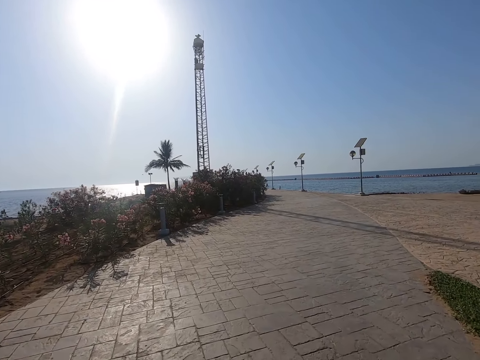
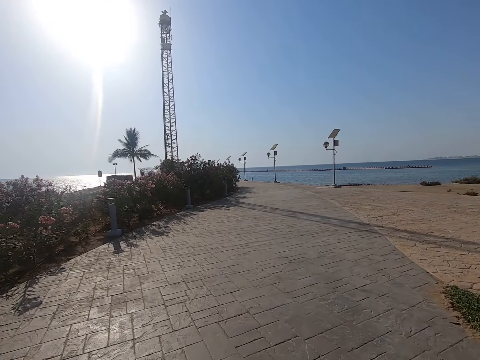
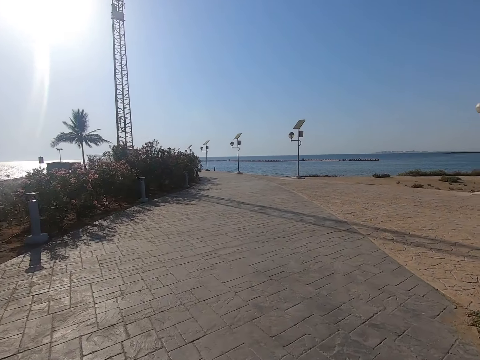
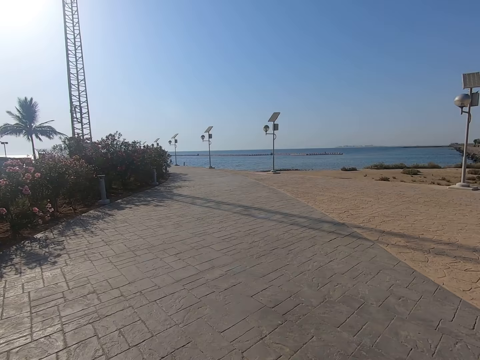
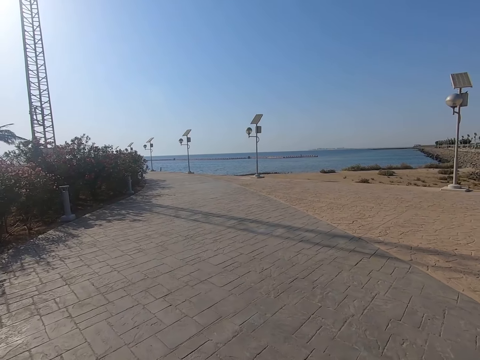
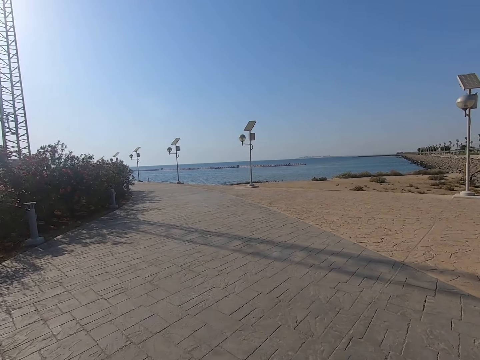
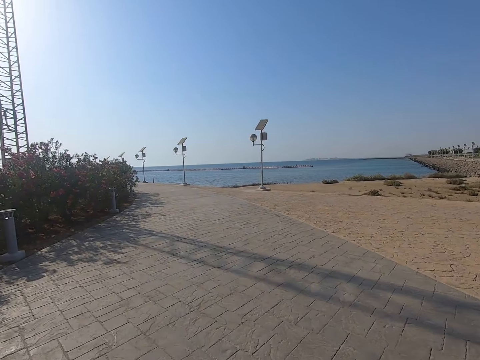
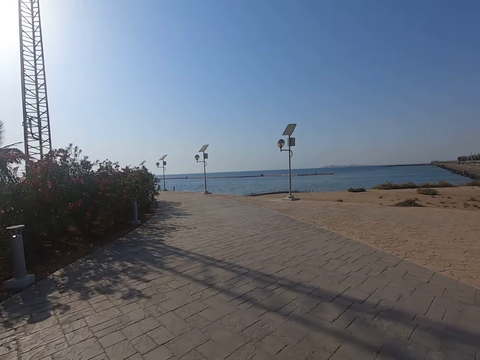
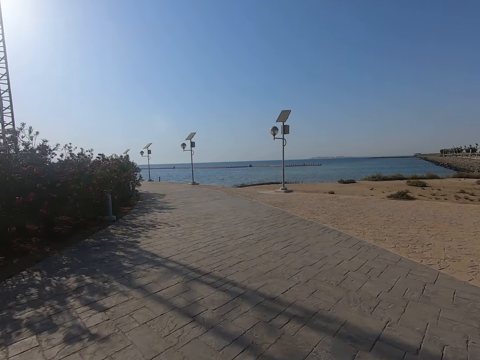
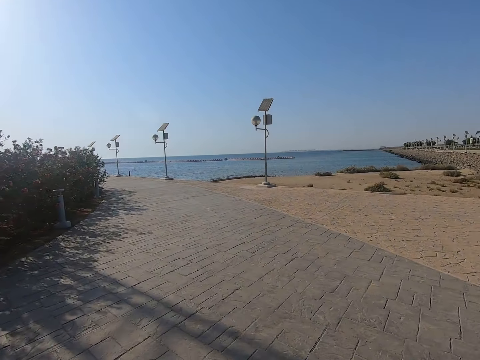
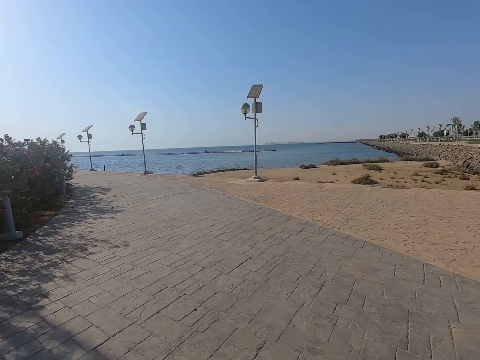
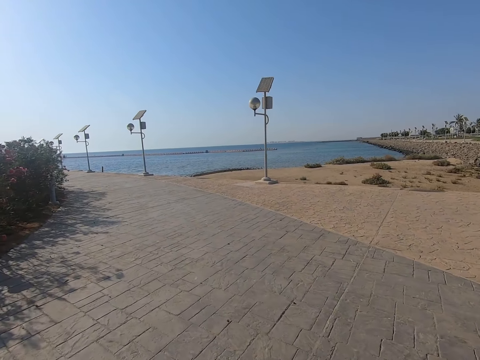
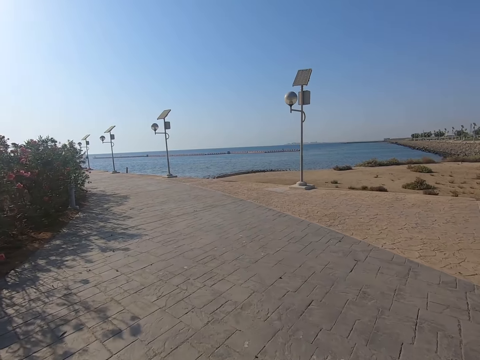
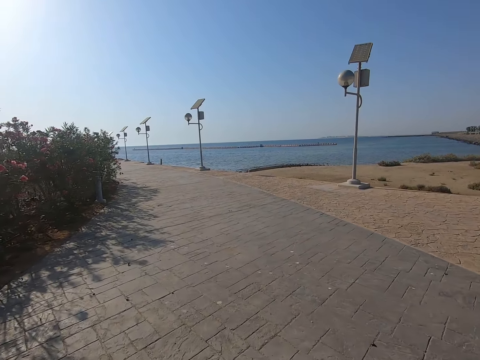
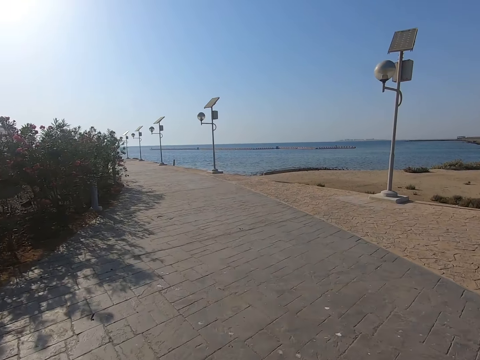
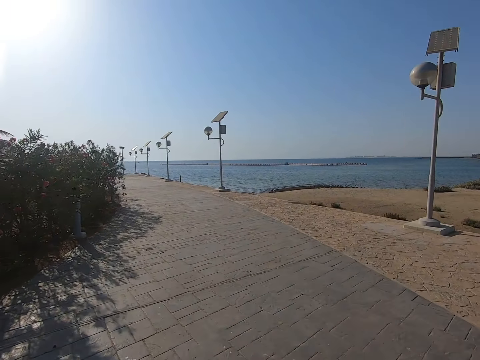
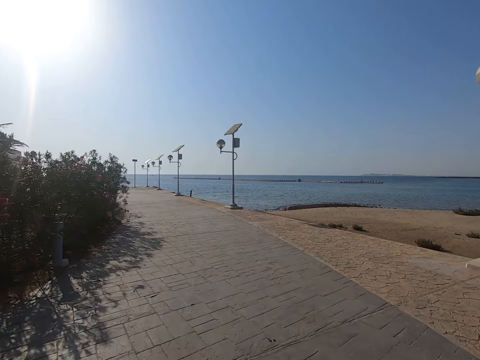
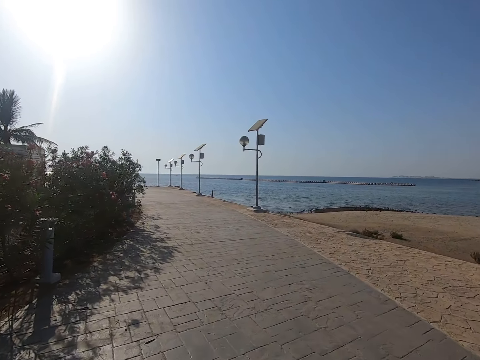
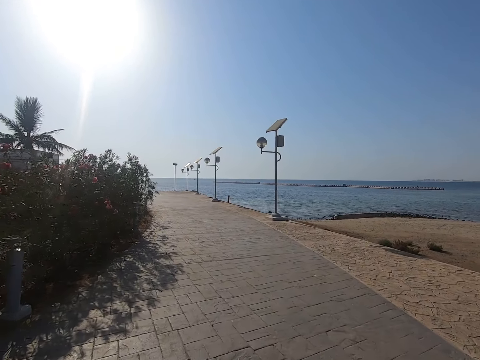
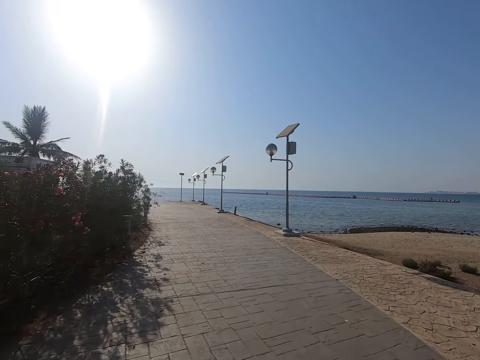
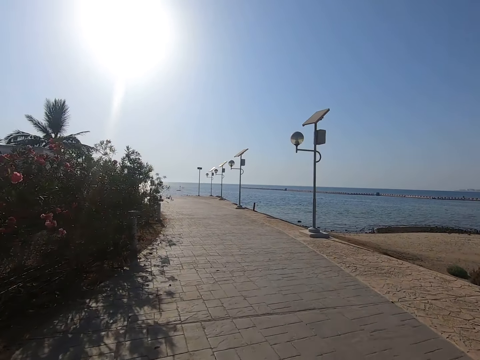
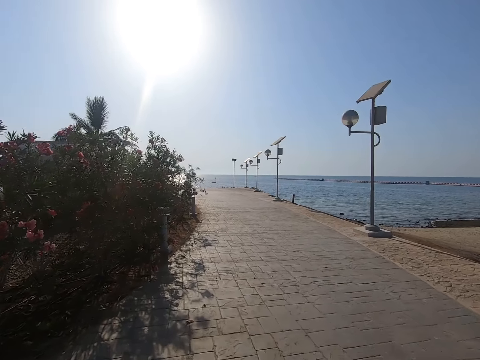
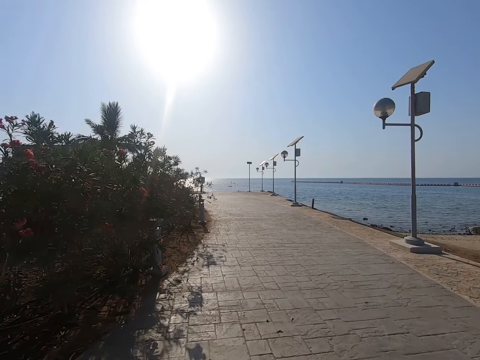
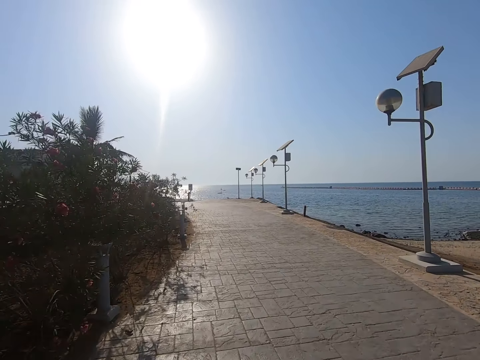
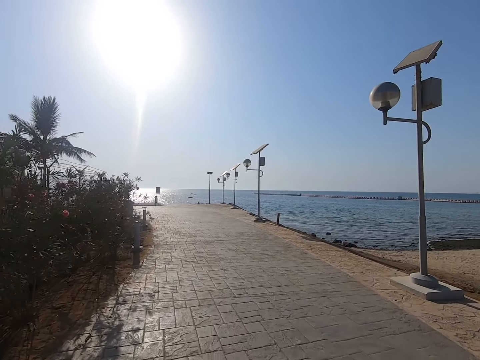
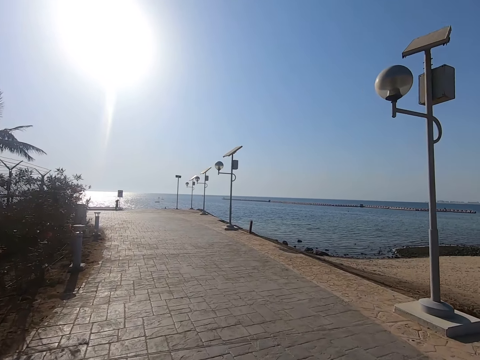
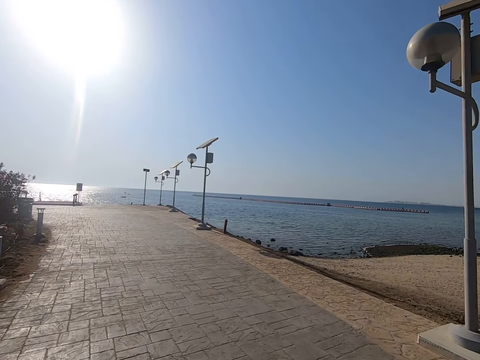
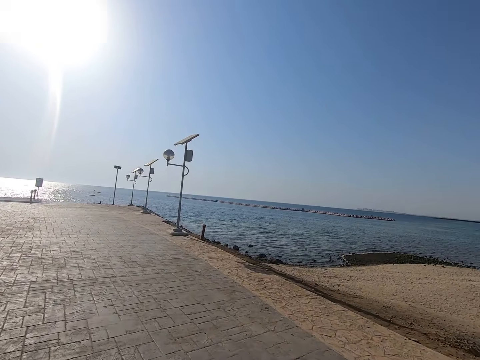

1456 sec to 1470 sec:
The camera wearer rides towards a lake.

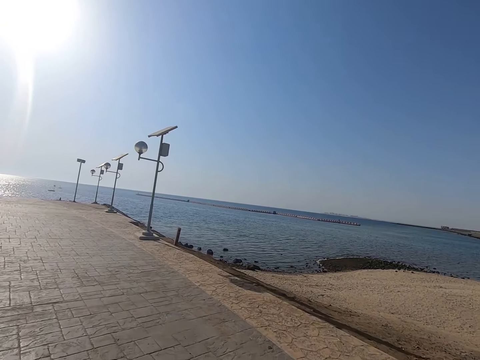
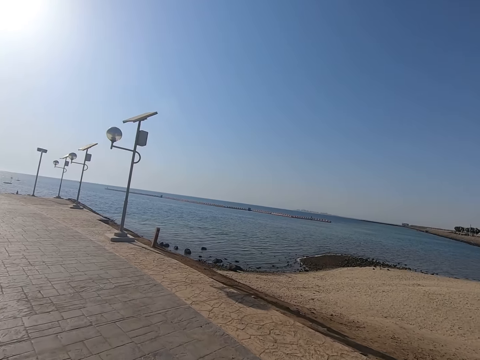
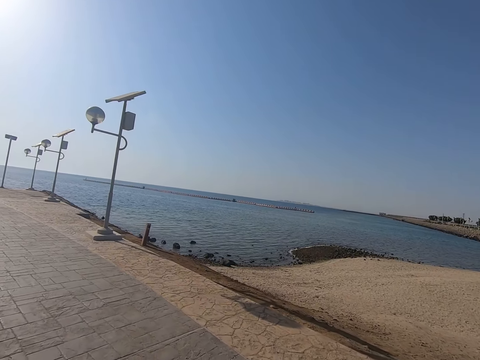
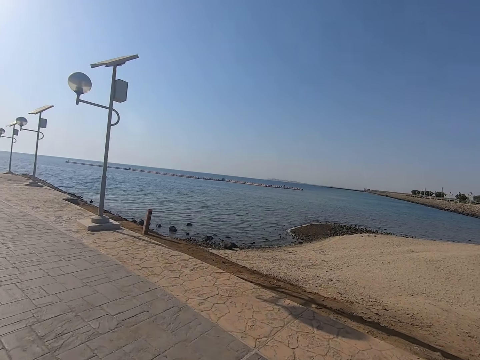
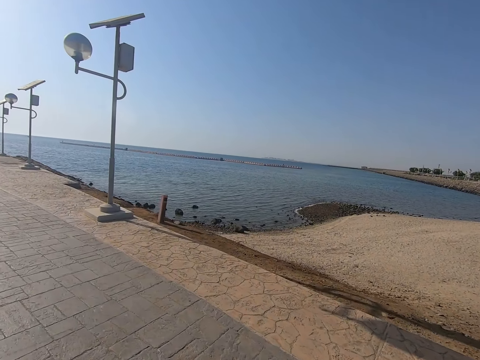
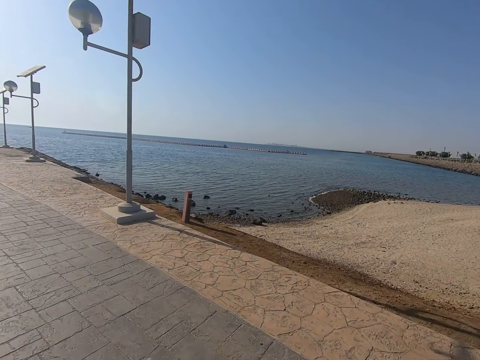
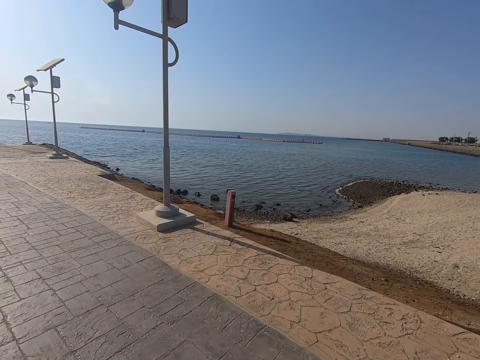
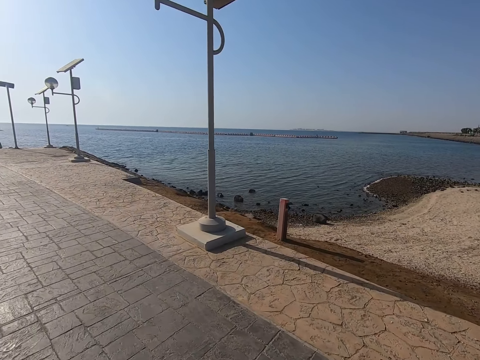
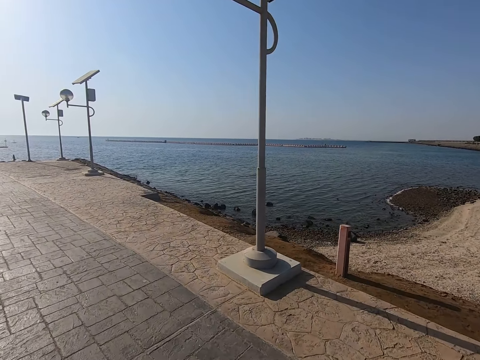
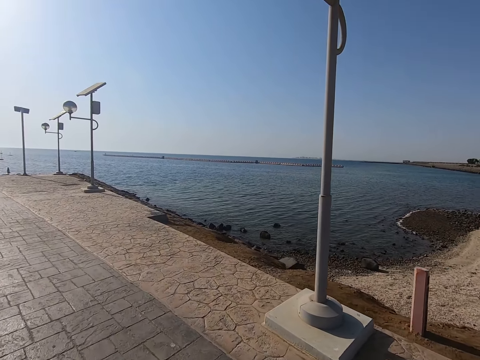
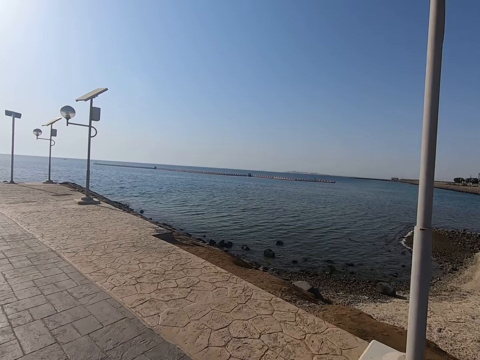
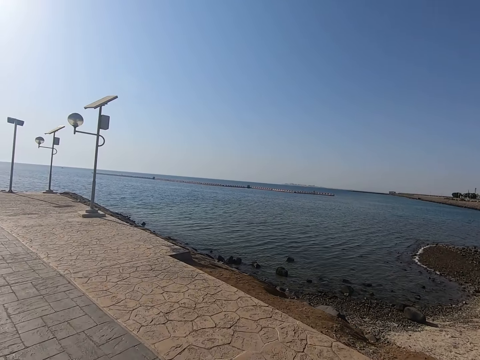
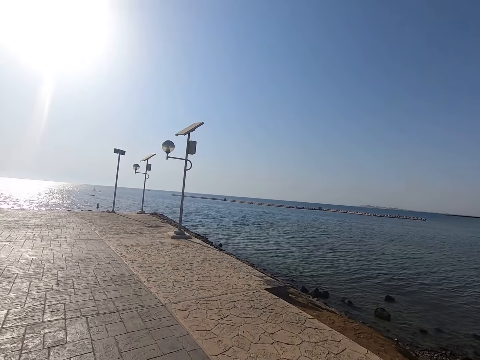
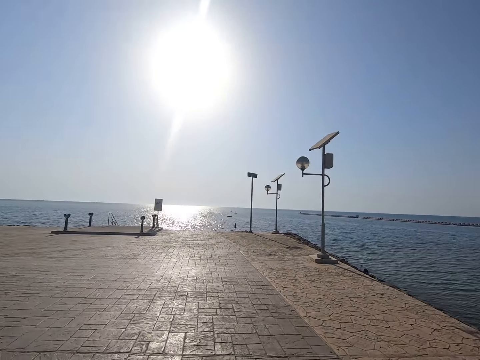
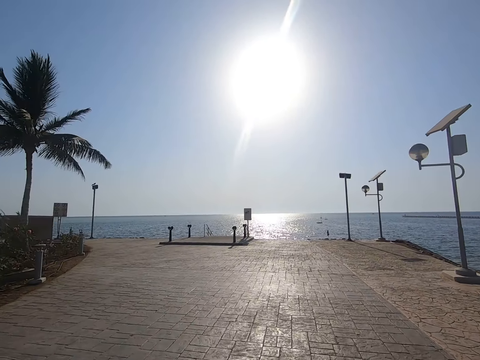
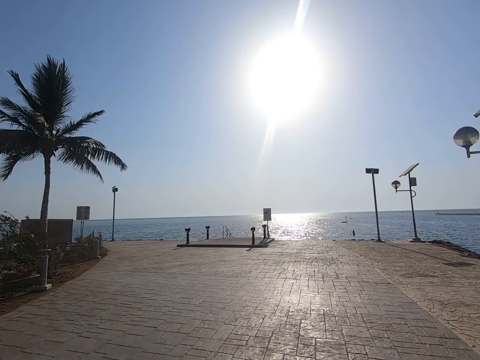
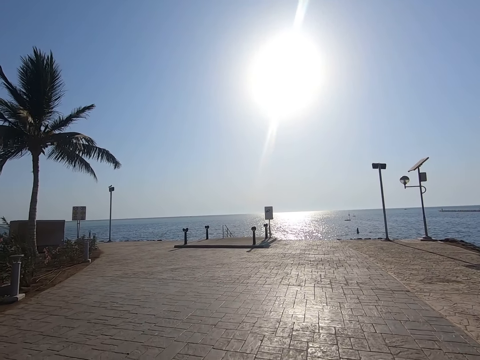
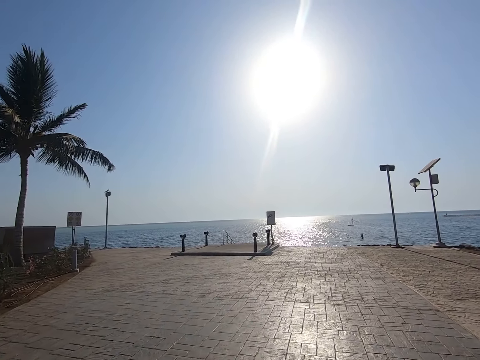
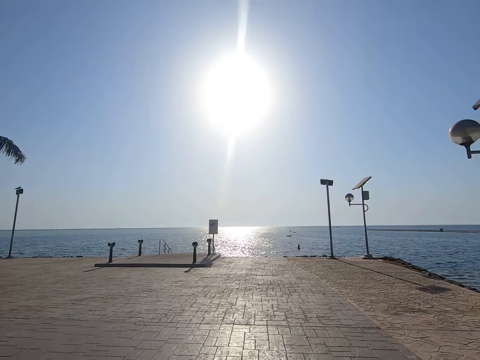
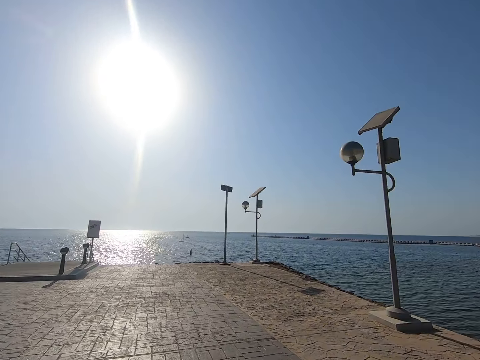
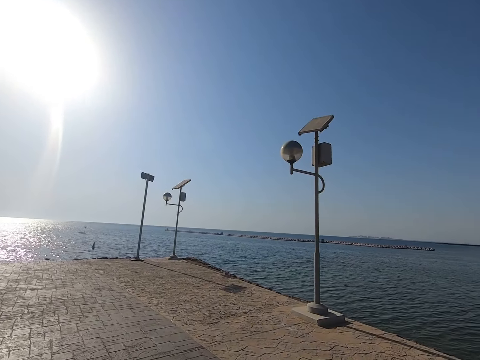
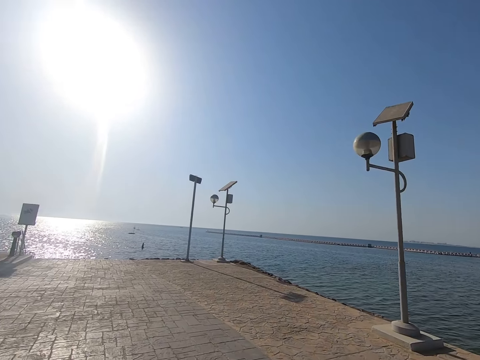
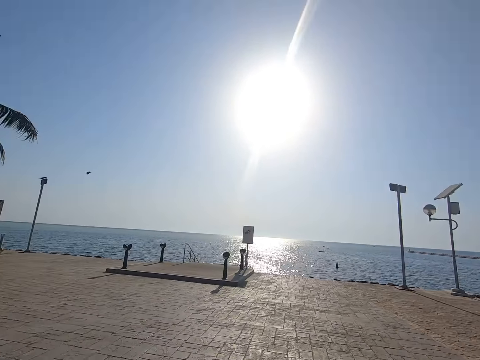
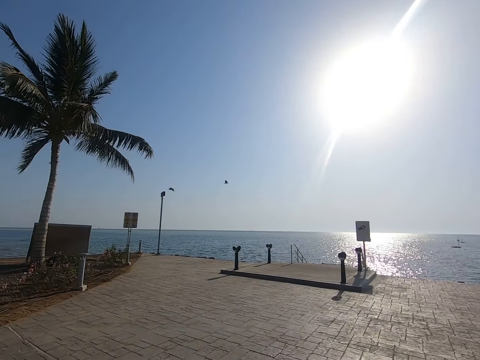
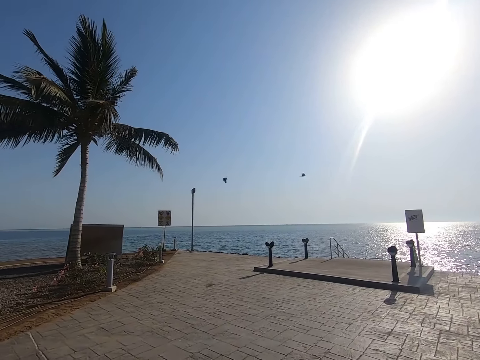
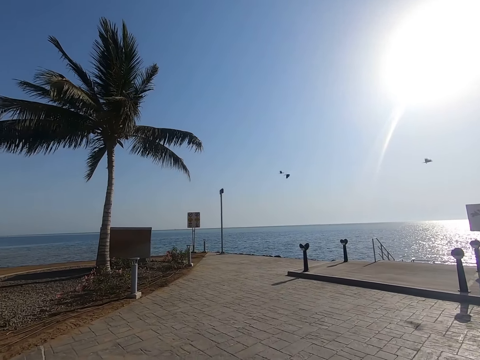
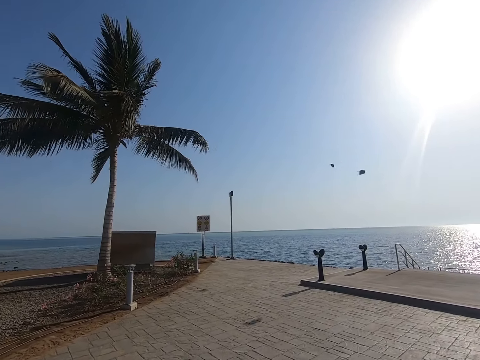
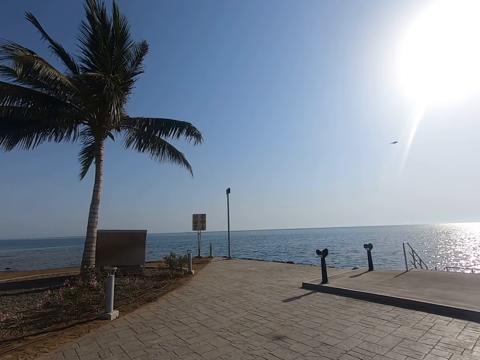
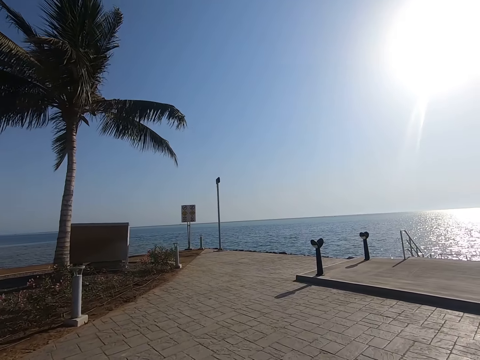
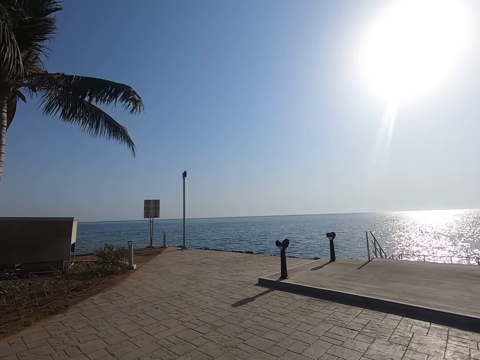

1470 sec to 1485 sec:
The camera wearer looks around. They ride on. They walk on the pavement. They look around.
